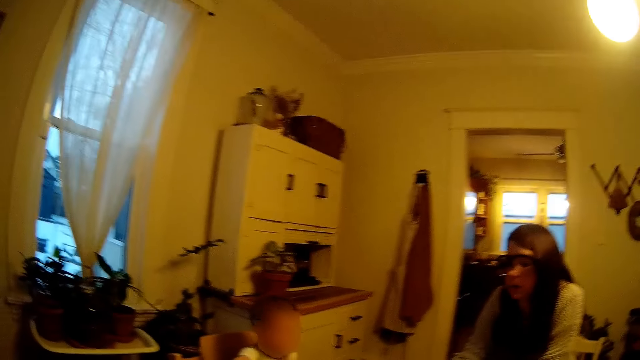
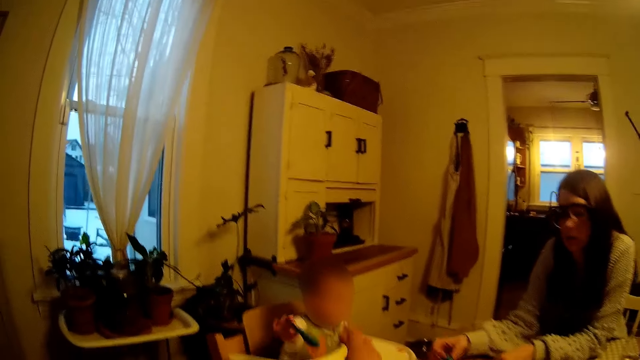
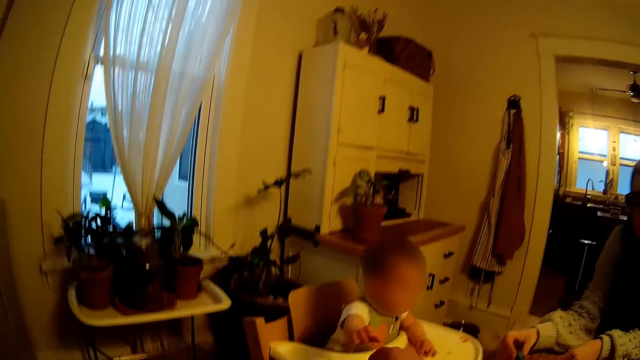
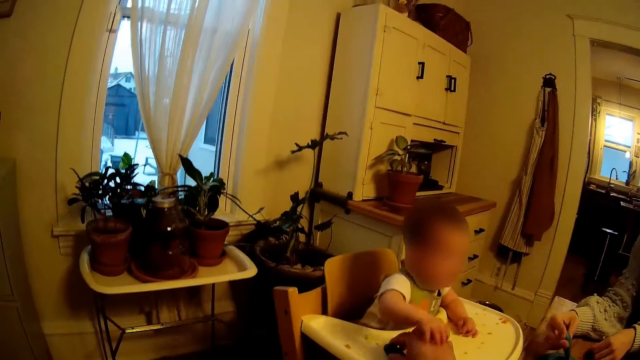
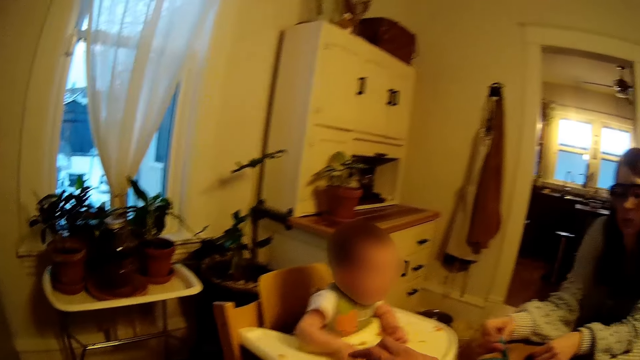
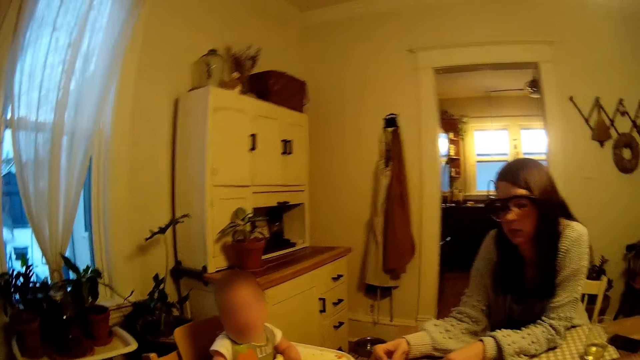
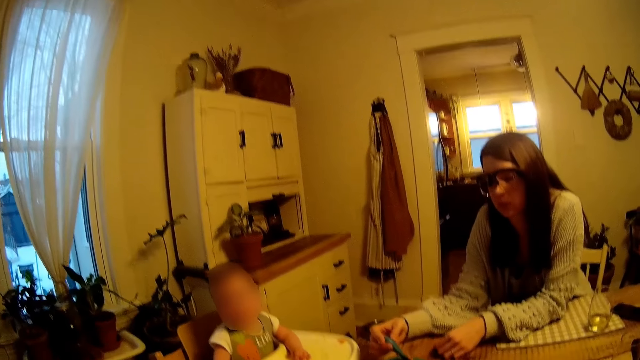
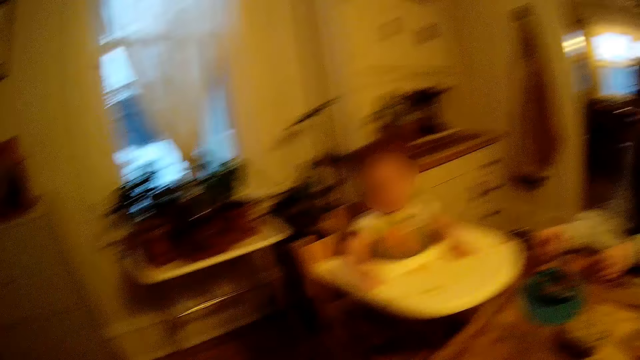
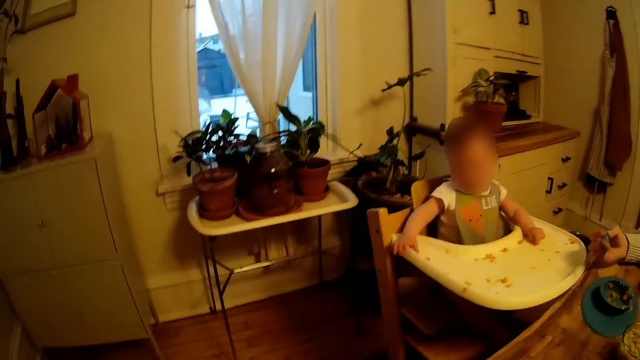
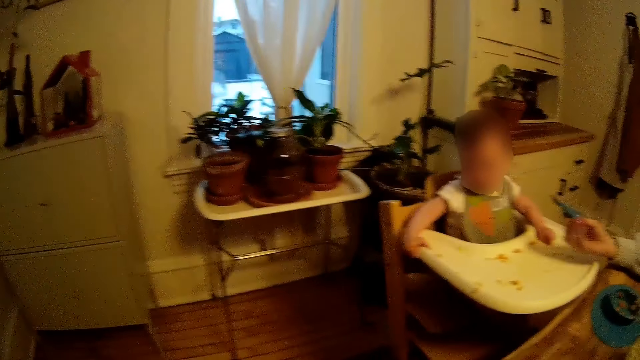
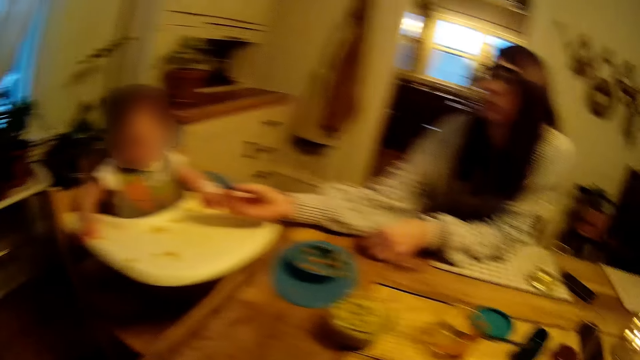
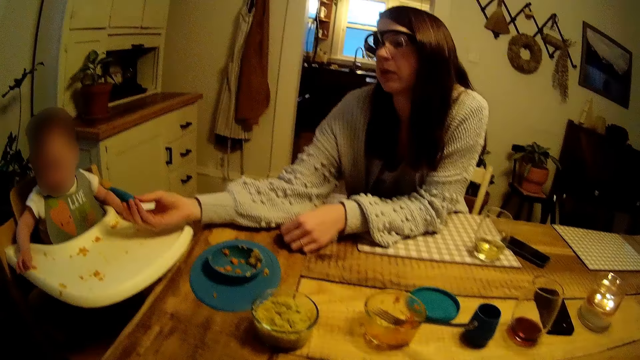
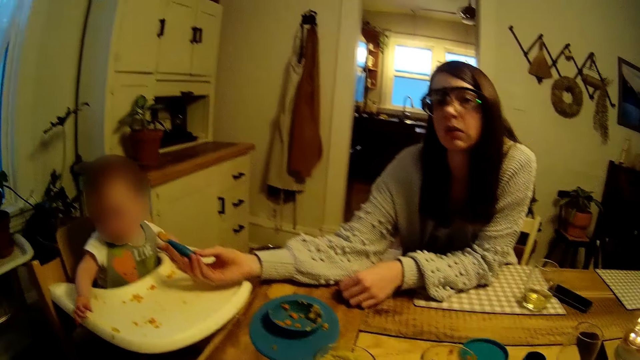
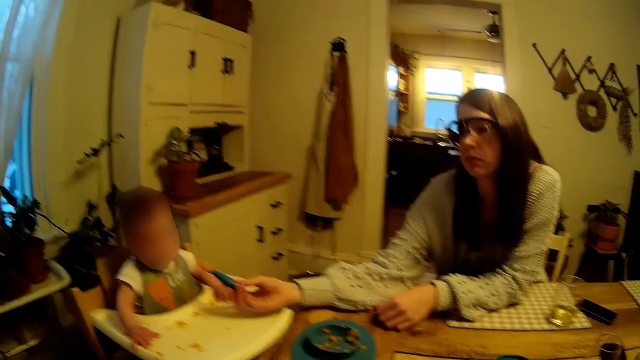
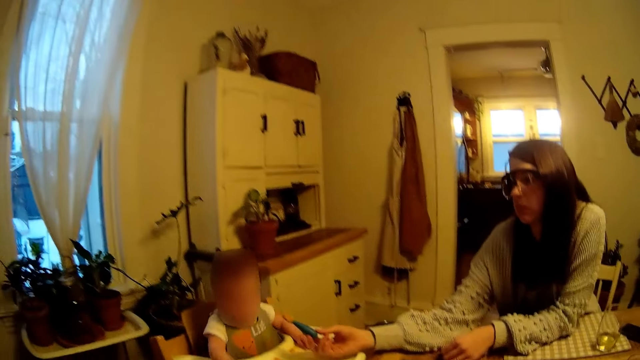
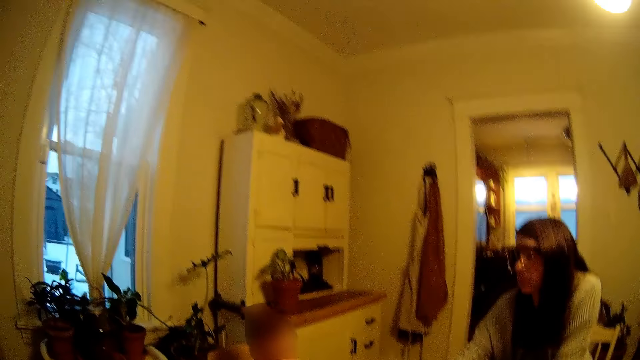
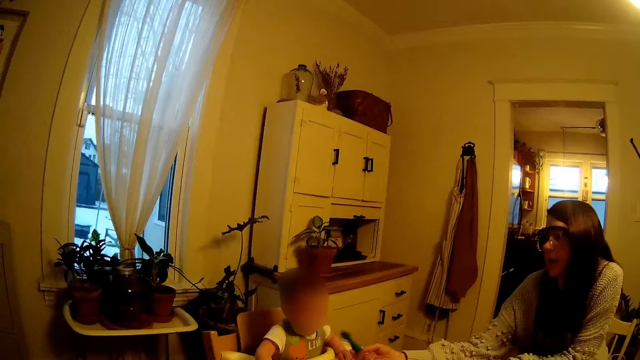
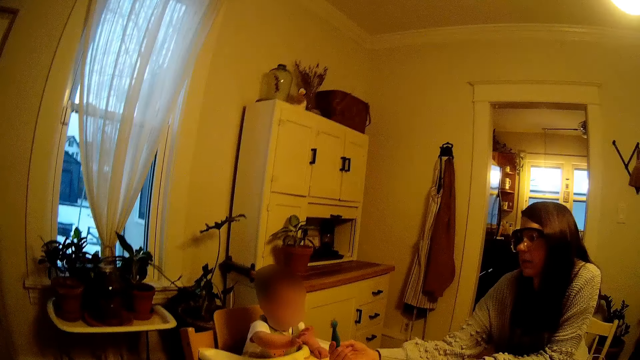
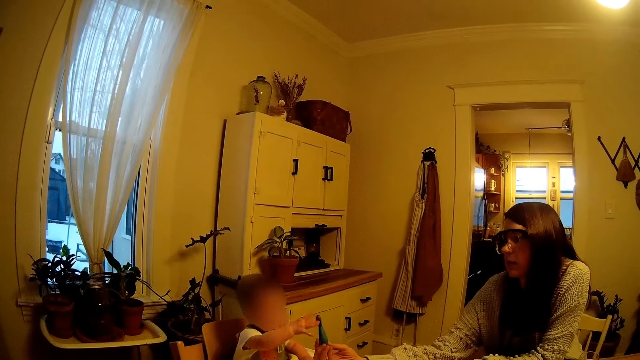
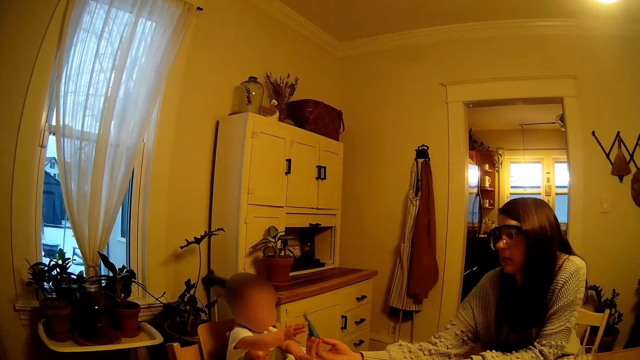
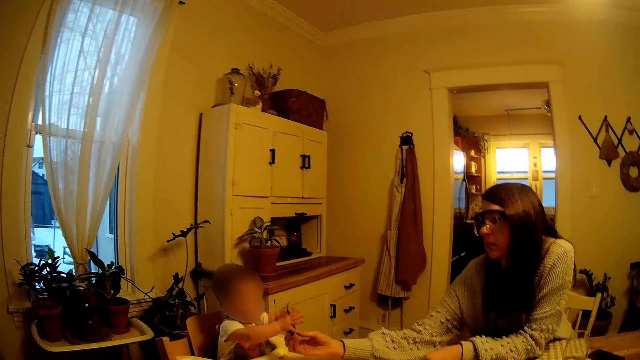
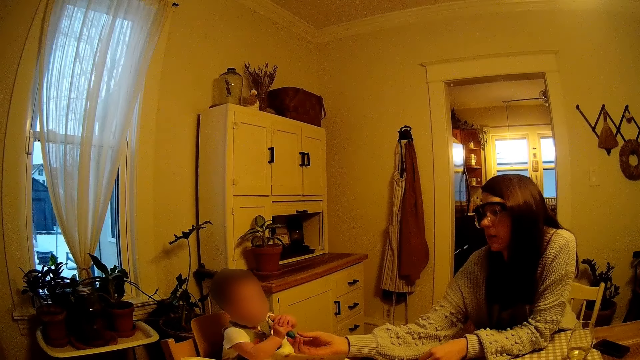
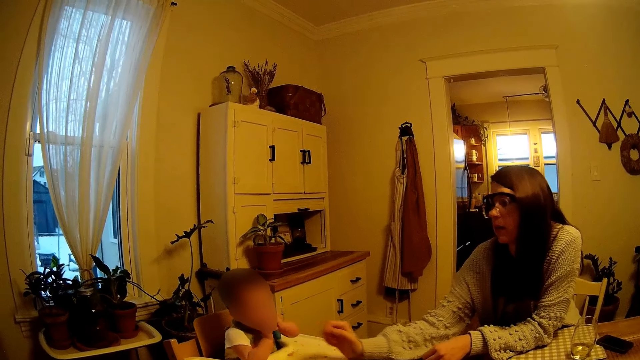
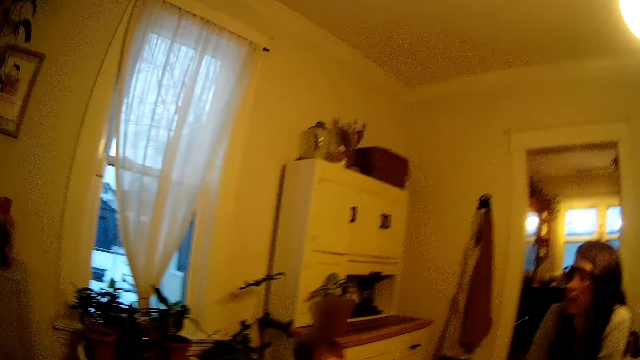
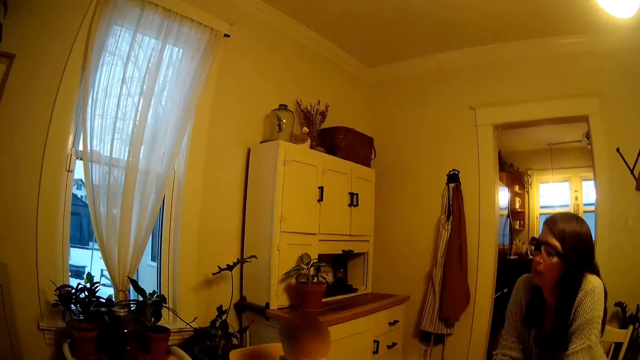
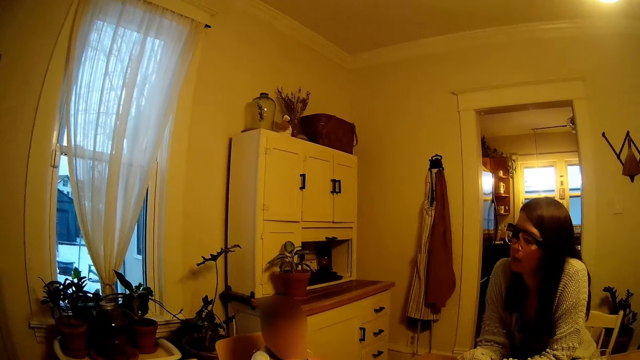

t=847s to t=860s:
The camera wearer drops a spoon on the tray of the high chair. They play with a baby. They interact with a lady. The woman passes the spoon to the baby with her right hand.

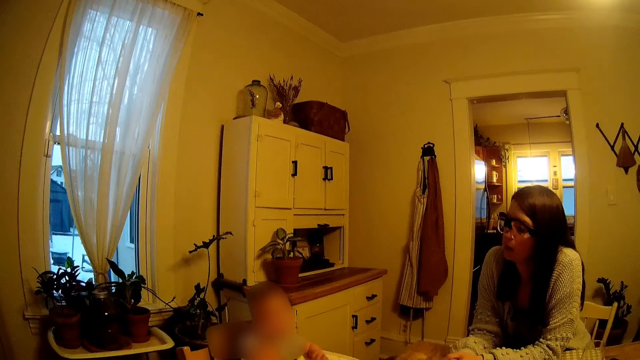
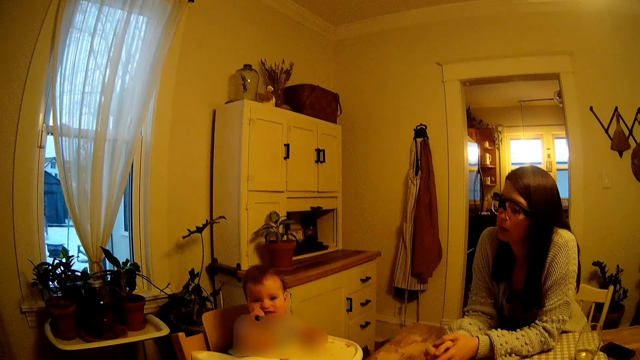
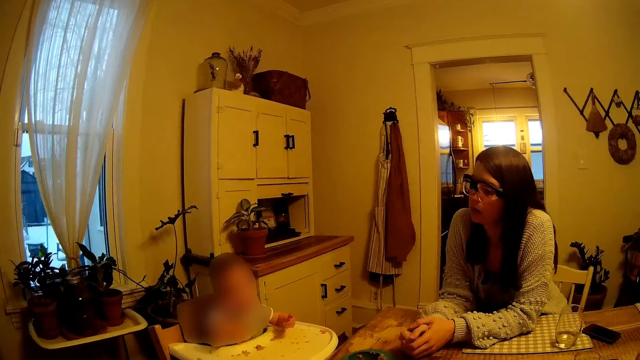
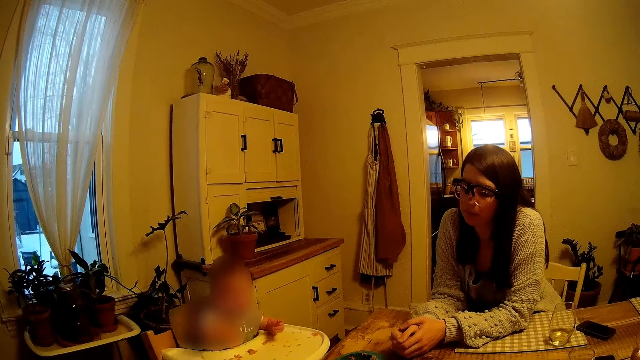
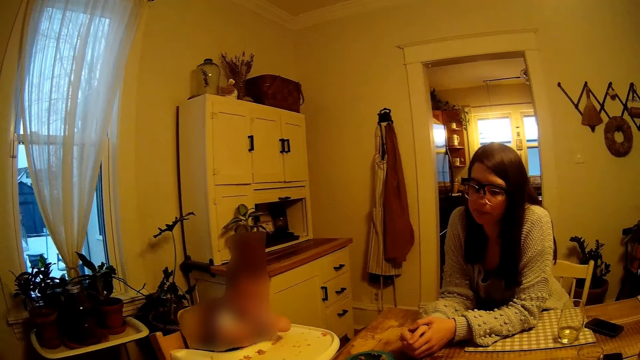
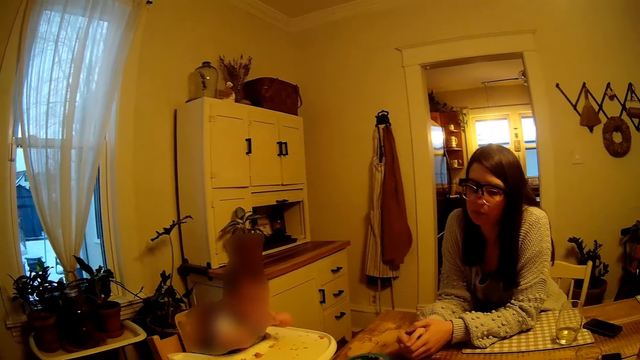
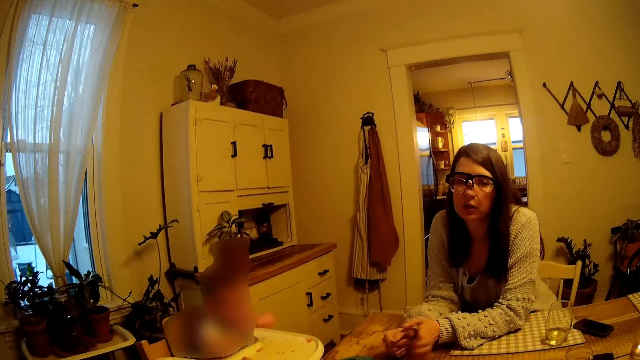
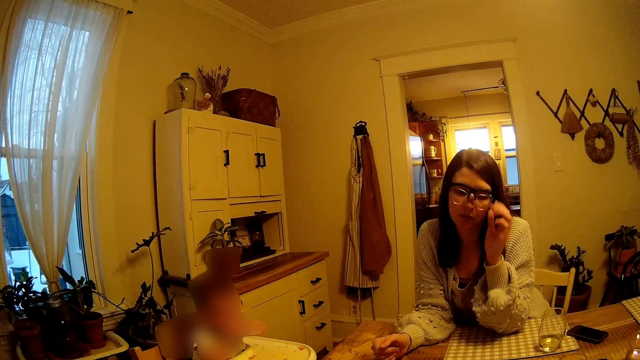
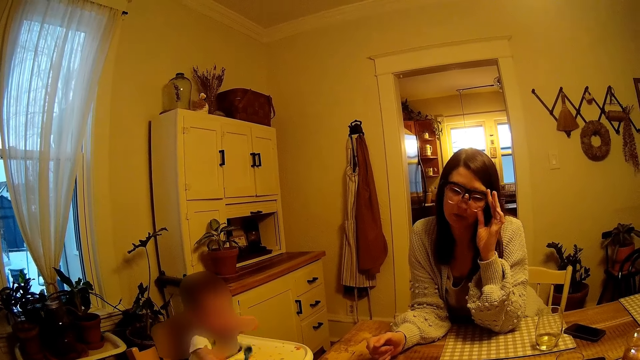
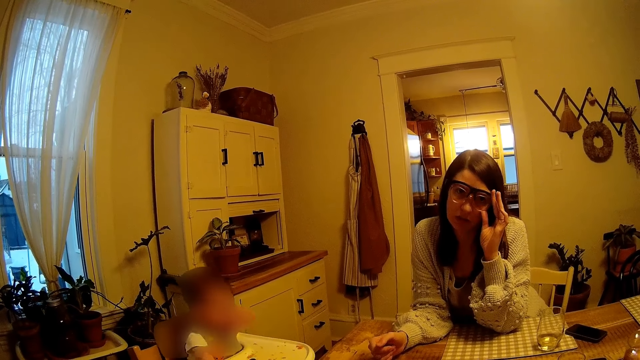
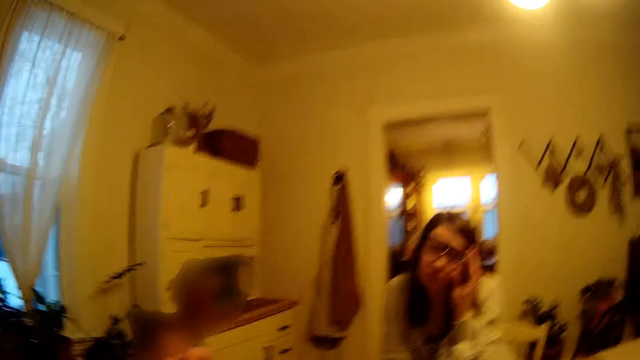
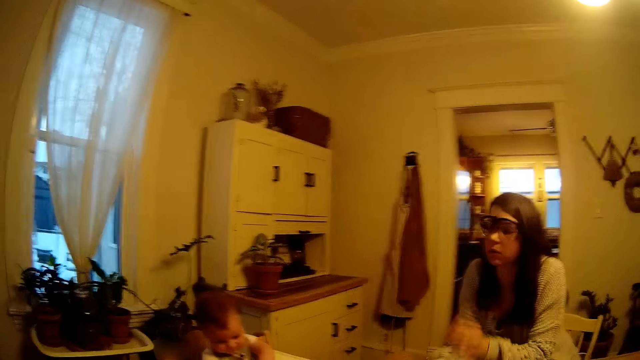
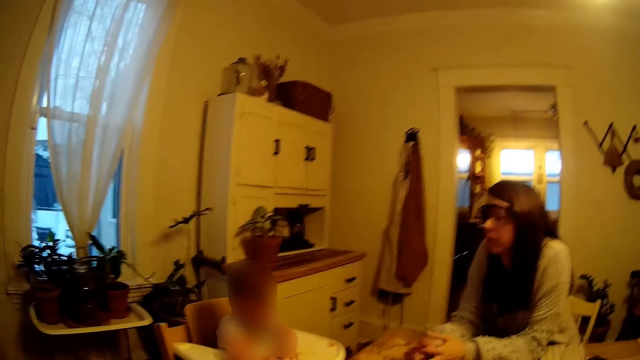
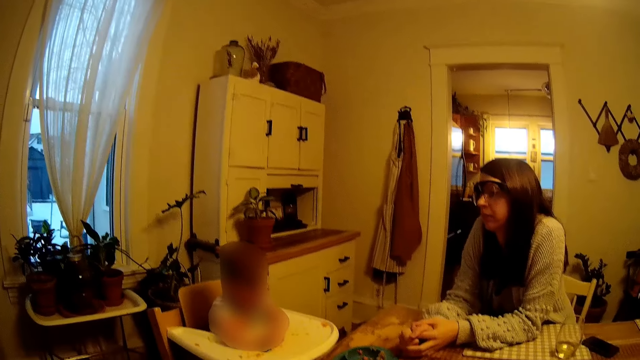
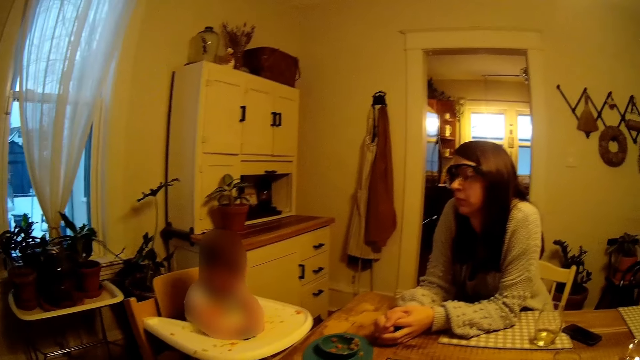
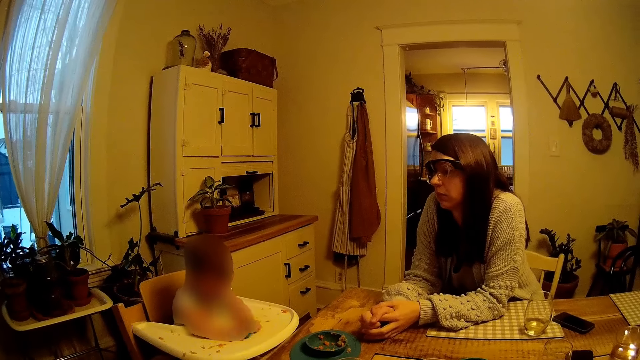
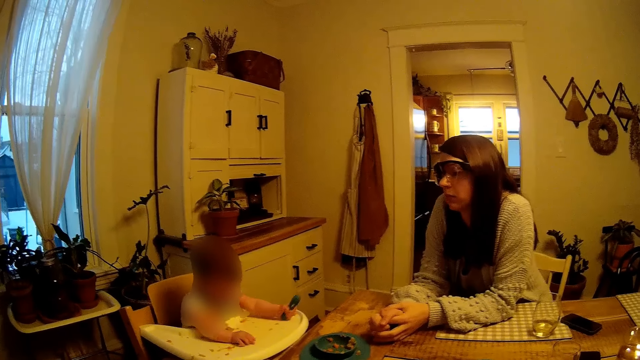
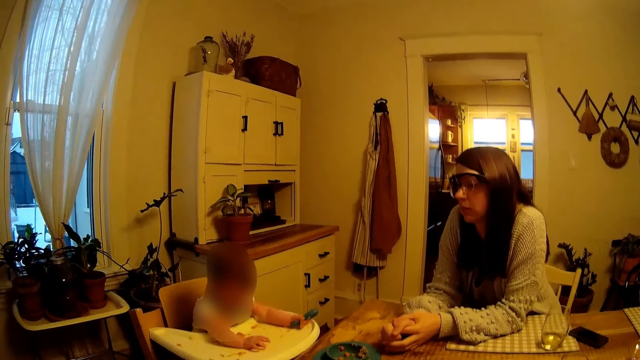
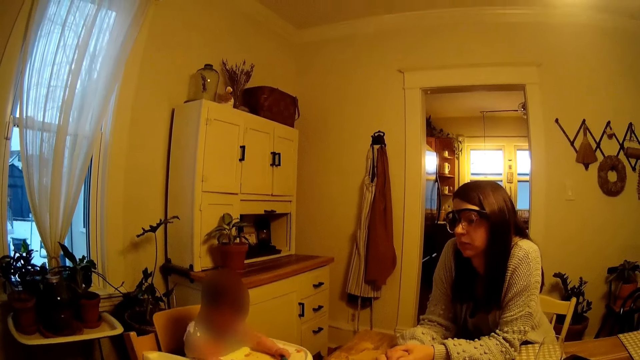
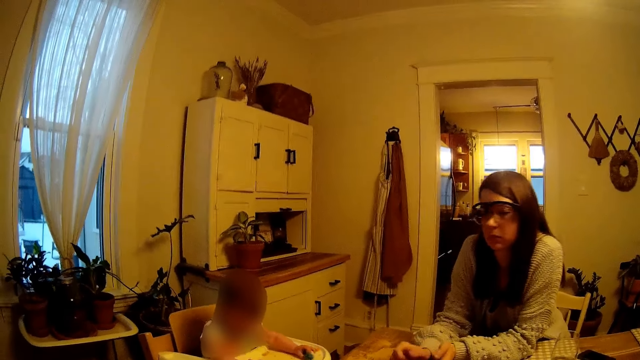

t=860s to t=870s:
The woman adjusts her eye glass with her left hand. The baby plays with the spoon in her right hand.
